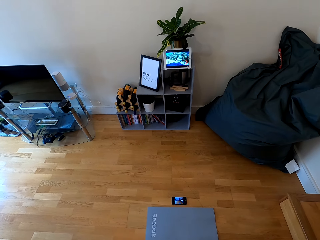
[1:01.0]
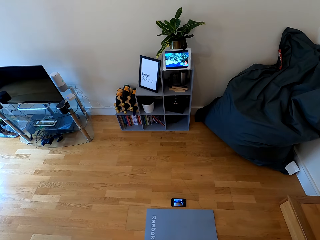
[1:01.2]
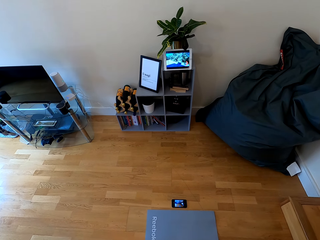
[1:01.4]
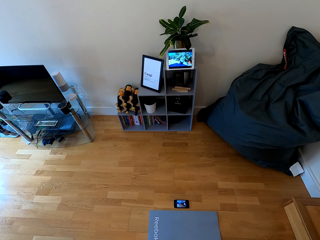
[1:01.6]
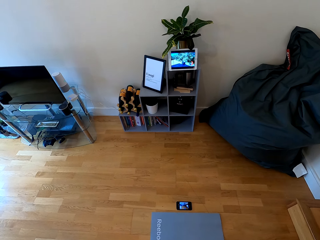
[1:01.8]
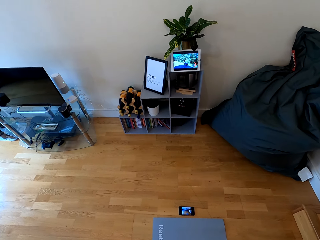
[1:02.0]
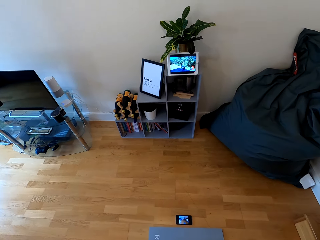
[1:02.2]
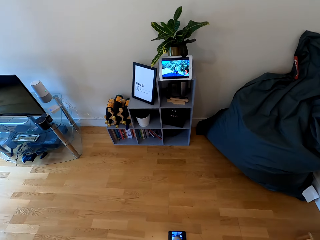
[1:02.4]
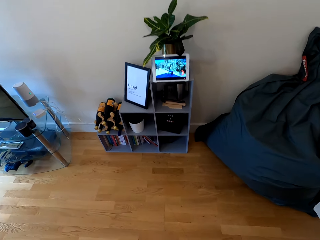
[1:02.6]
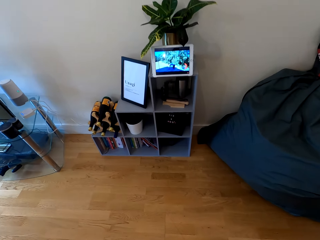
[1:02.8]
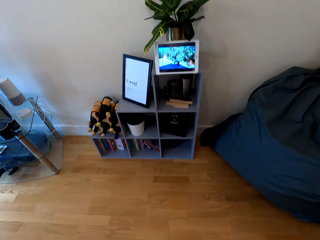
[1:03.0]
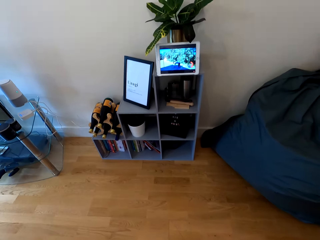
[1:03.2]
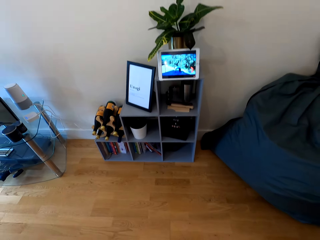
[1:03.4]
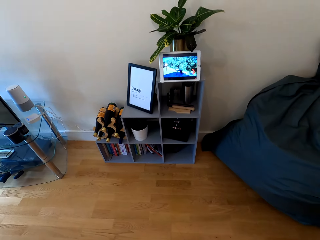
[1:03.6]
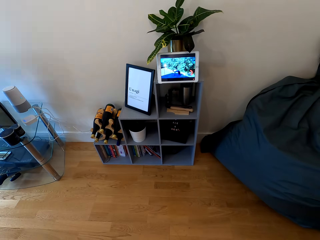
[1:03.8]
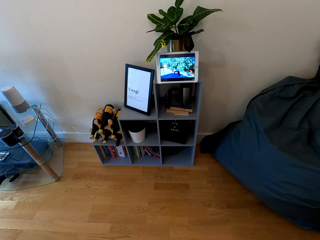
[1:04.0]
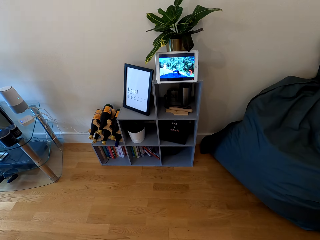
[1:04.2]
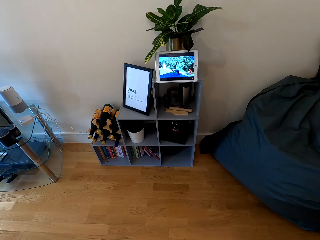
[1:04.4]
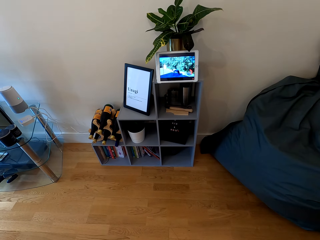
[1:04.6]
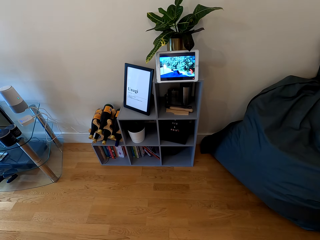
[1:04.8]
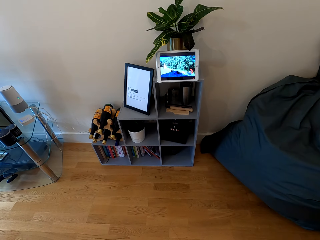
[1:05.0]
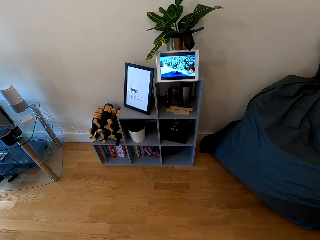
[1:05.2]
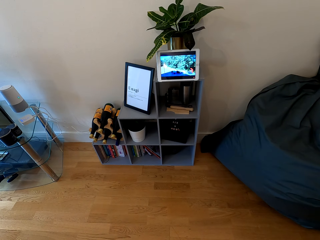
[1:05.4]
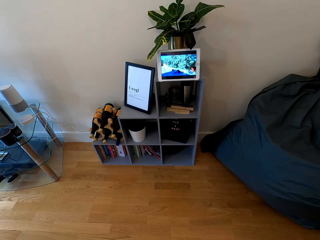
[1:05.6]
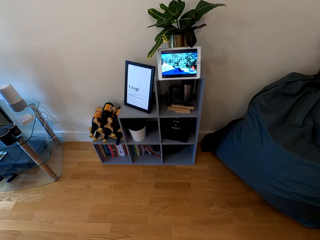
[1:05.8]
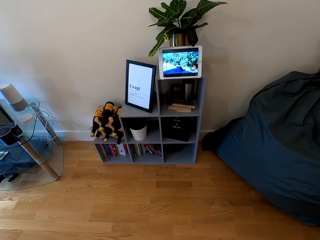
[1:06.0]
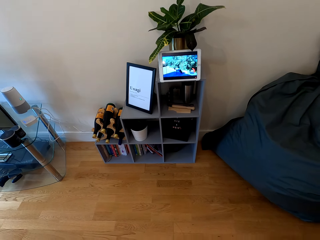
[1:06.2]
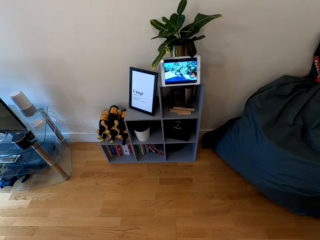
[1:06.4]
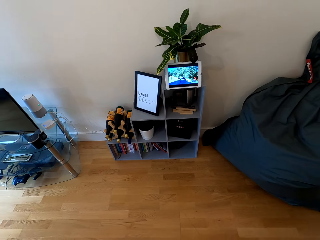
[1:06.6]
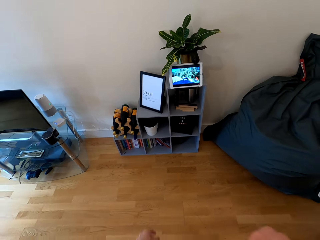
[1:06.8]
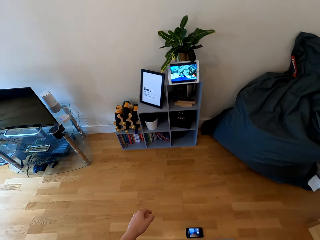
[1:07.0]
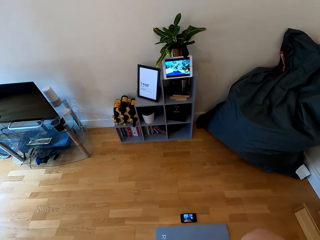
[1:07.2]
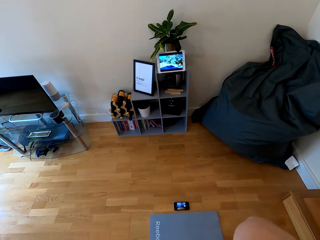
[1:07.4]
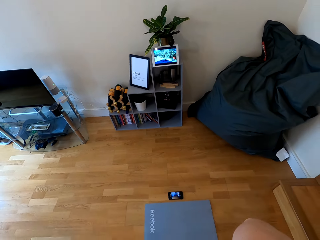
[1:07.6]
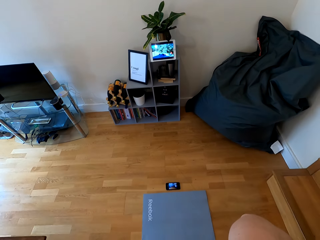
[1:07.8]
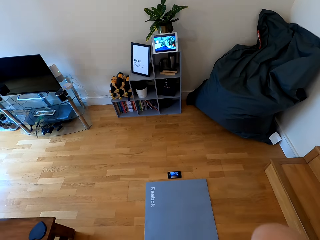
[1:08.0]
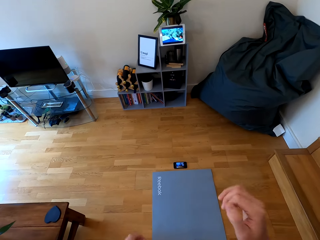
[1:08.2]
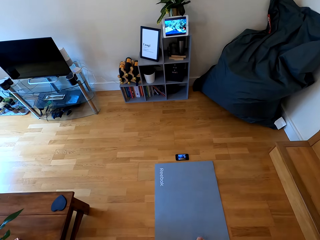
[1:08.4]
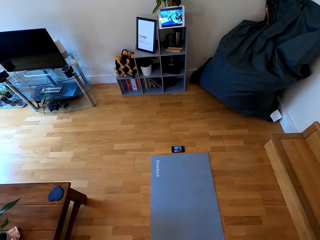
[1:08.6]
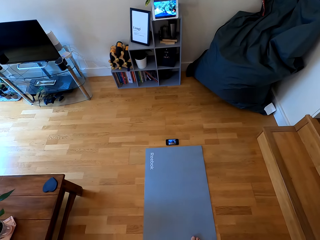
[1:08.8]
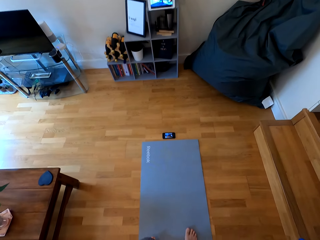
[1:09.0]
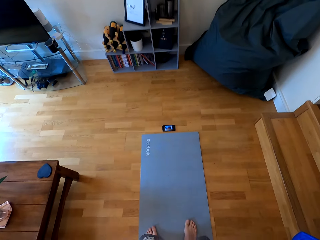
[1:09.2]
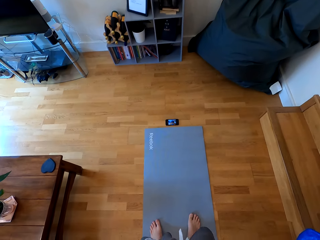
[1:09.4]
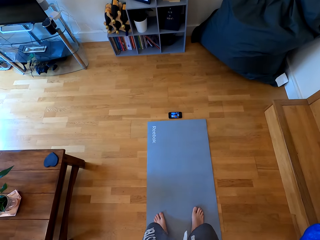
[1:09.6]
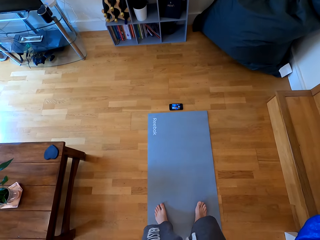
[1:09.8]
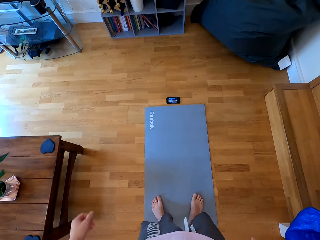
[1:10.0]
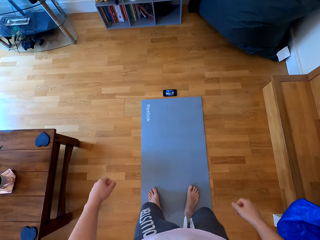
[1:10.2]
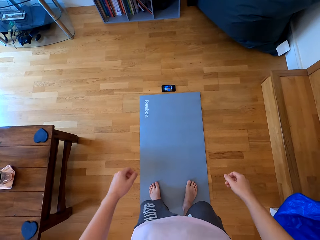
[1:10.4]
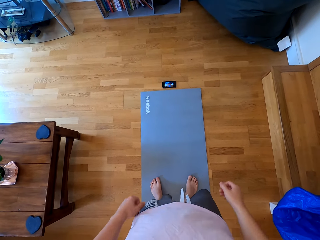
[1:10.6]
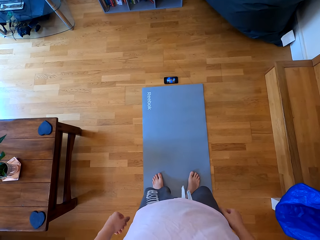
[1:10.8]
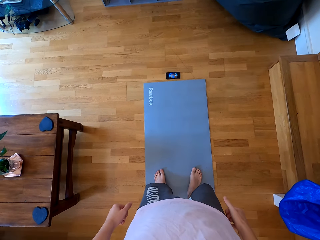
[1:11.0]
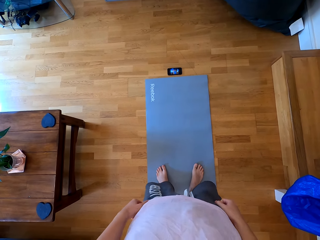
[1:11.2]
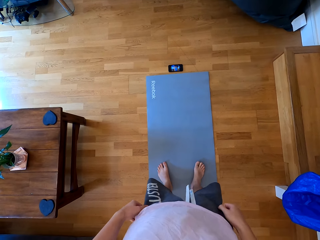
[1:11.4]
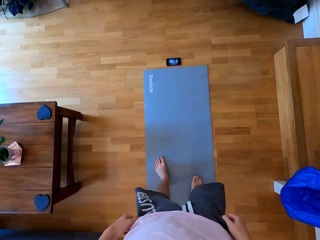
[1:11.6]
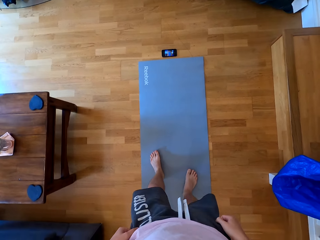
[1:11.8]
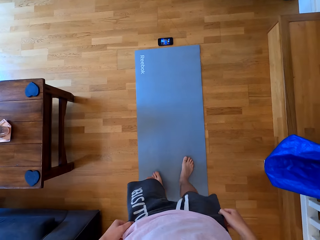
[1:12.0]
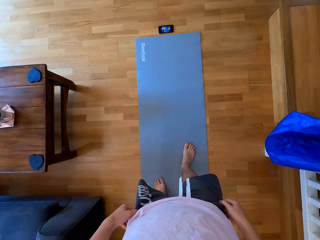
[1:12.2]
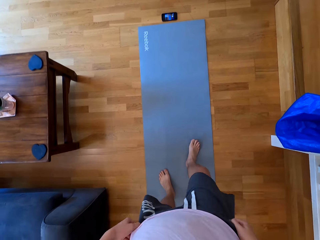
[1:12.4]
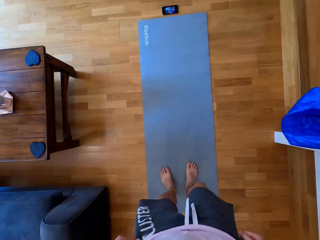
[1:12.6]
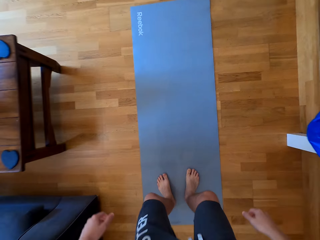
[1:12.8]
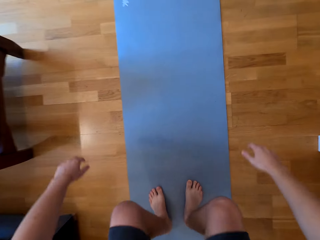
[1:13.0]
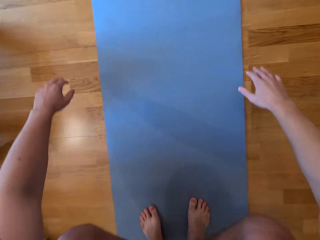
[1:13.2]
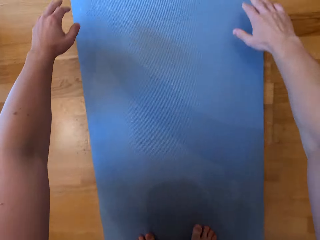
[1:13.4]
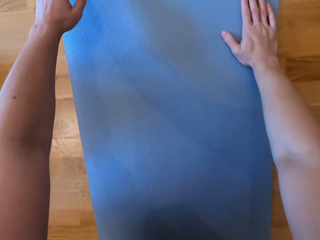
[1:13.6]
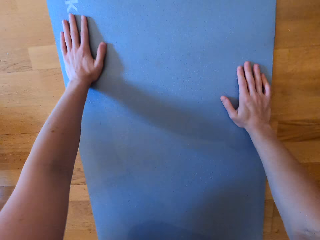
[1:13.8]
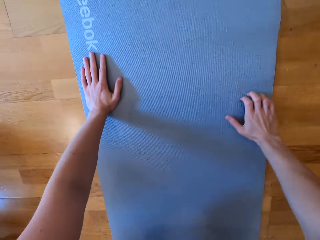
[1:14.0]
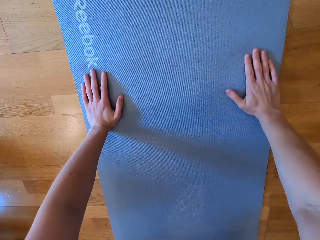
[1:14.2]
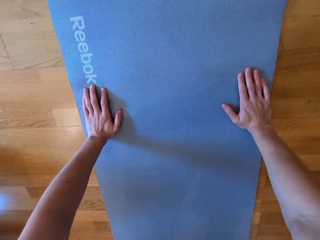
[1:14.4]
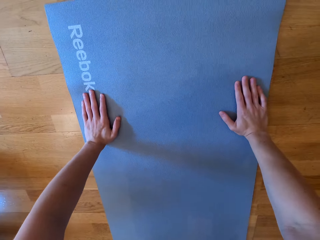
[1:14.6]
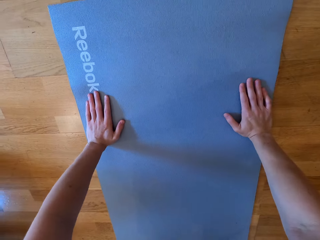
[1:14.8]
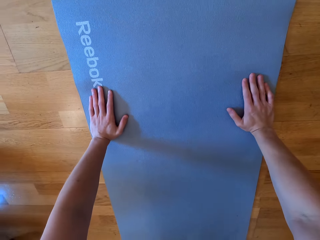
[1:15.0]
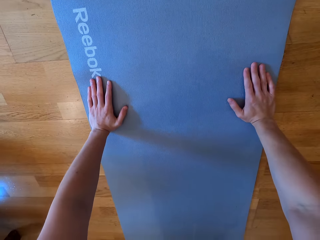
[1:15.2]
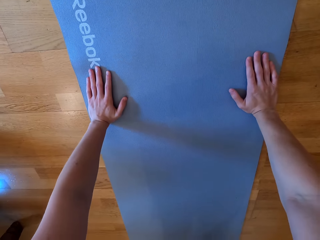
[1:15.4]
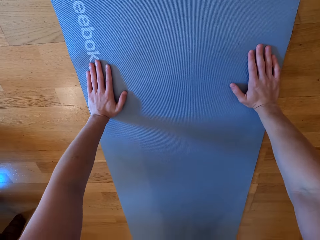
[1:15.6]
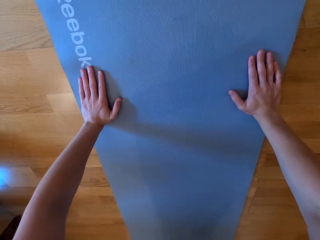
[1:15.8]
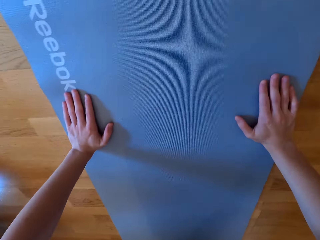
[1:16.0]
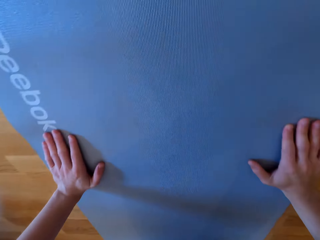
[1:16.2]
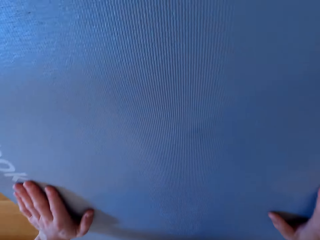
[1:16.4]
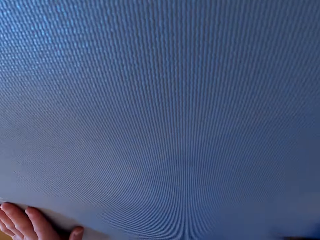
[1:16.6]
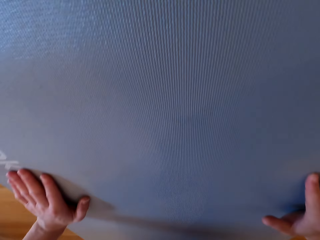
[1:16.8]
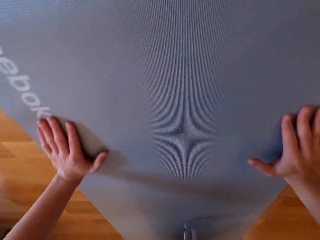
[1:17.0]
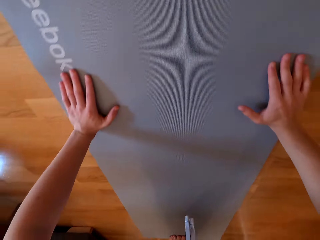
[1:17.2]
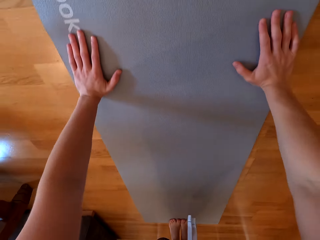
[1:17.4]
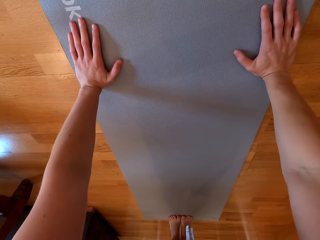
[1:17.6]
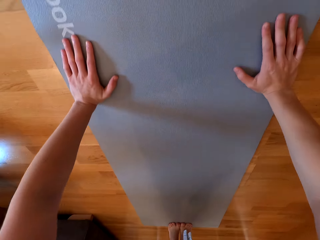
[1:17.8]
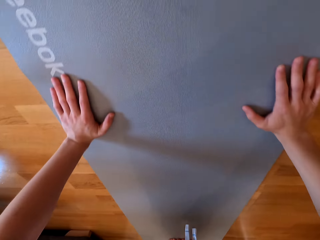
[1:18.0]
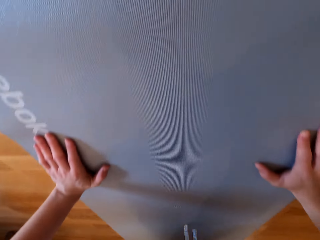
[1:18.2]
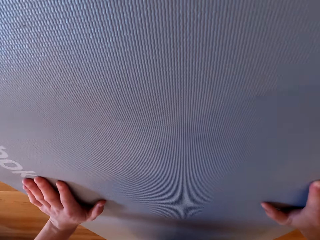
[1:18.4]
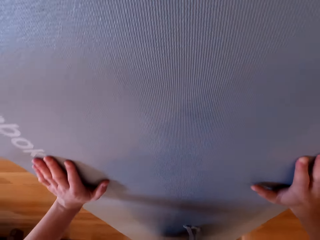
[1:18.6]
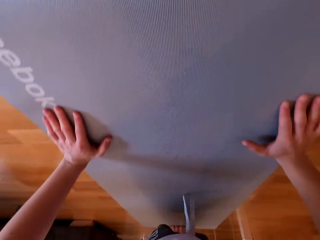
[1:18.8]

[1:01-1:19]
The camera wearer withdraws the right hand from something. They do press ups on the mat.

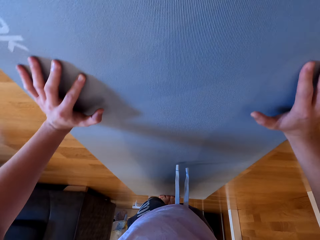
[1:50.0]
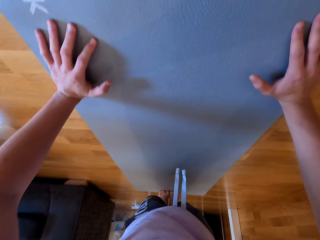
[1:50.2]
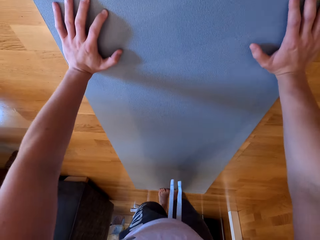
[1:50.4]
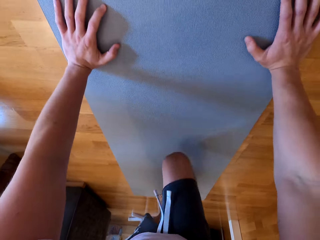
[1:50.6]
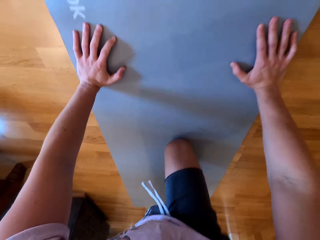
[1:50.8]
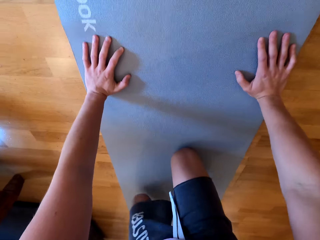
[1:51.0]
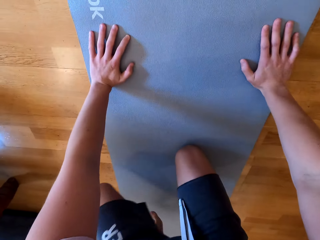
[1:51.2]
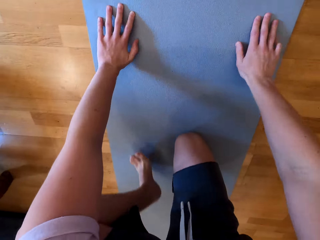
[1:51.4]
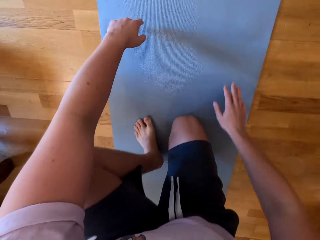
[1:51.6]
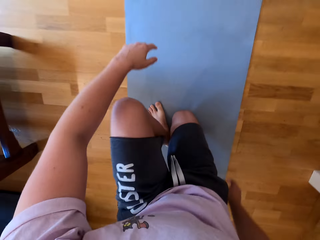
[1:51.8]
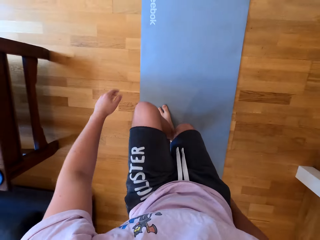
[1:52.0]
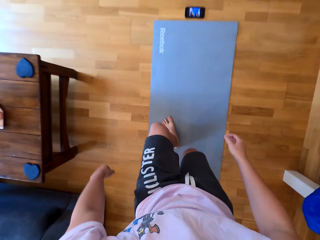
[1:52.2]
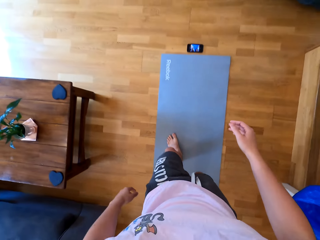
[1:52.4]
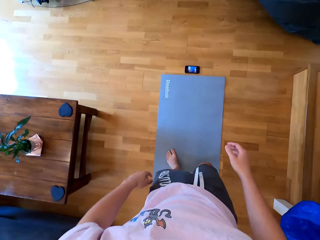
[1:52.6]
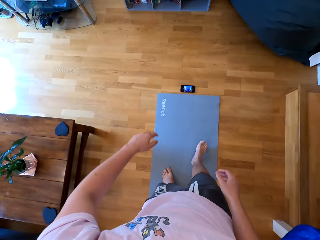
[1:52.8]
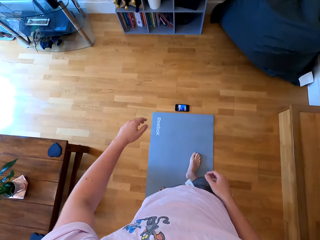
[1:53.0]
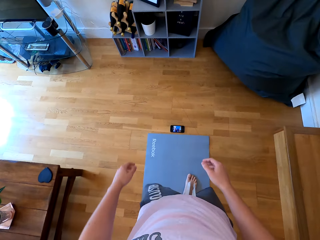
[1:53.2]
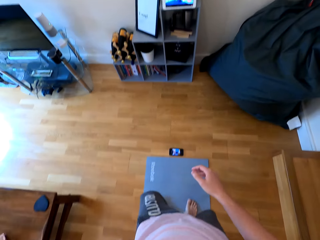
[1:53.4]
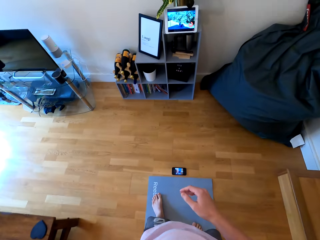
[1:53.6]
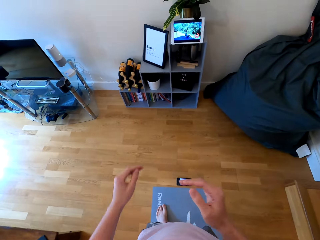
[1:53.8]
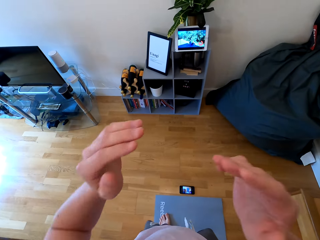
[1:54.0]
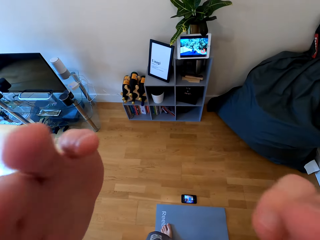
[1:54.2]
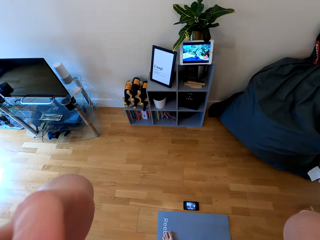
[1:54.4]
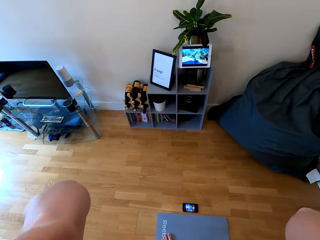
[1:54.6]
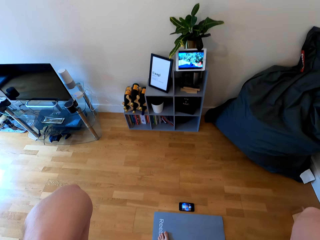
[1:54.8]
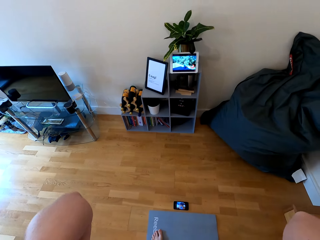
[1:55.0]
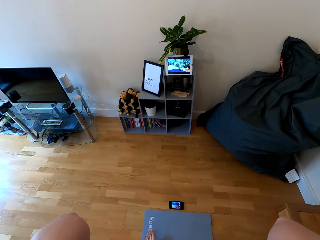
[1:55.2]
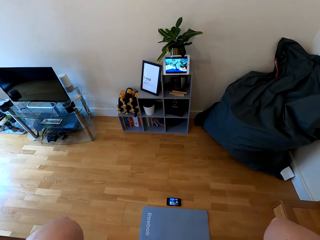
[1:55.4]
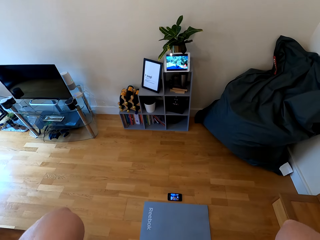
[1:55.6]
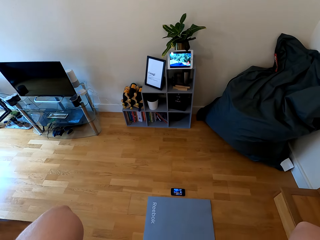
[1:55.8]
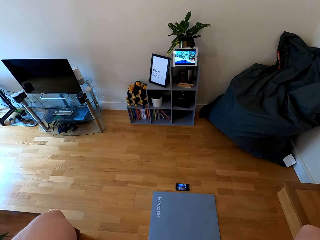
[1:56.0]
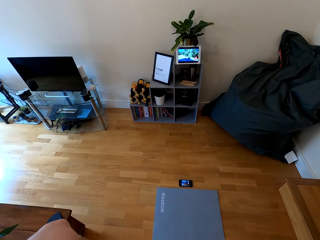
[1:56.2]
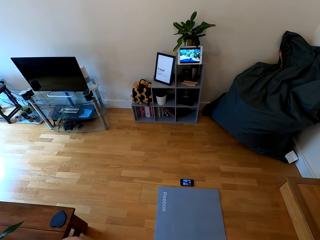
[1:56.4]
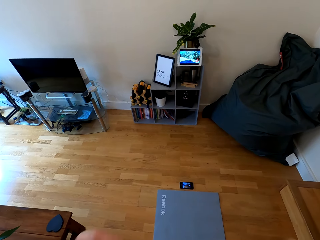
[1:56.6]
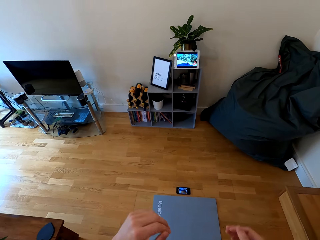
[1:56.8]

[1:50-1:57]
The camera wearer stands from the mat. They raise both hands towards something.
